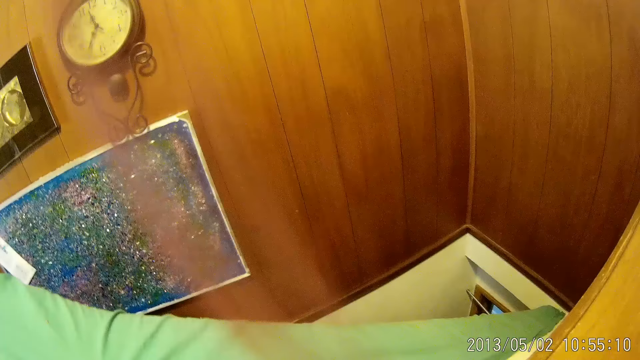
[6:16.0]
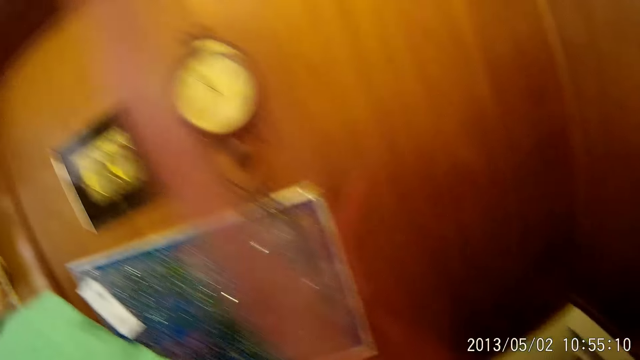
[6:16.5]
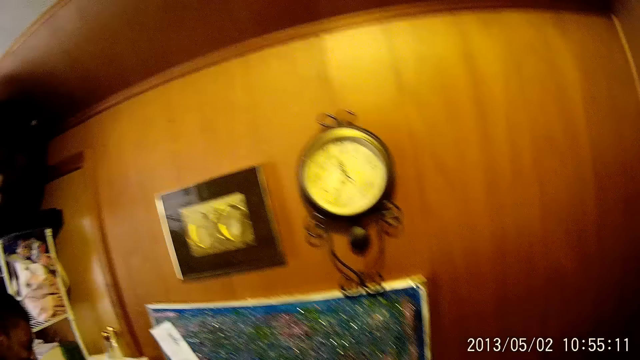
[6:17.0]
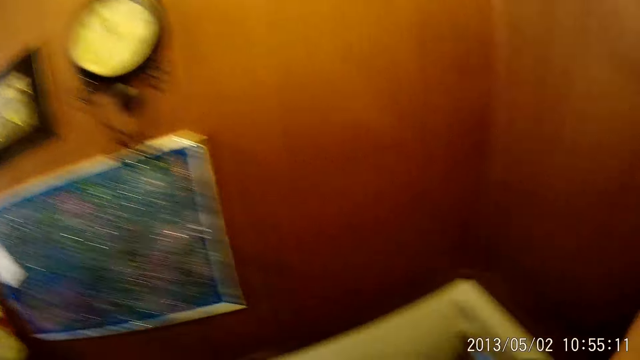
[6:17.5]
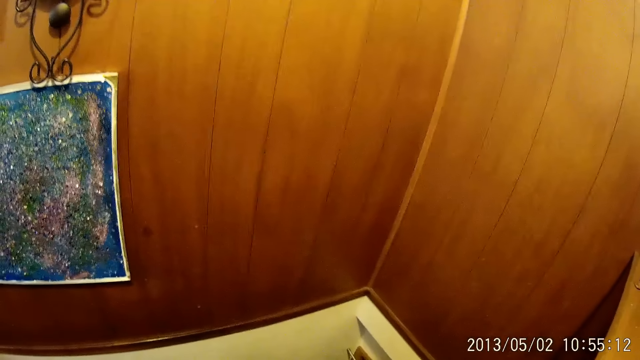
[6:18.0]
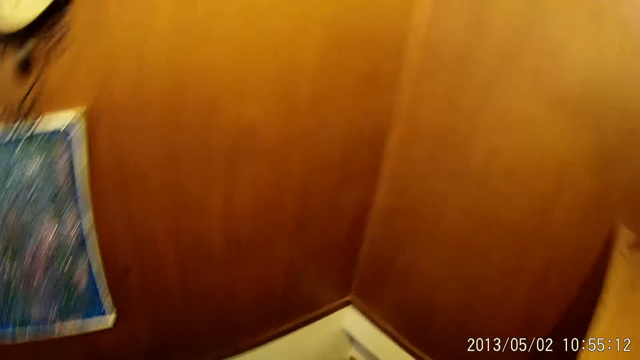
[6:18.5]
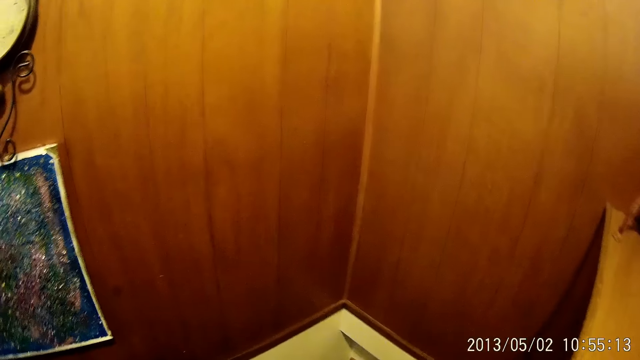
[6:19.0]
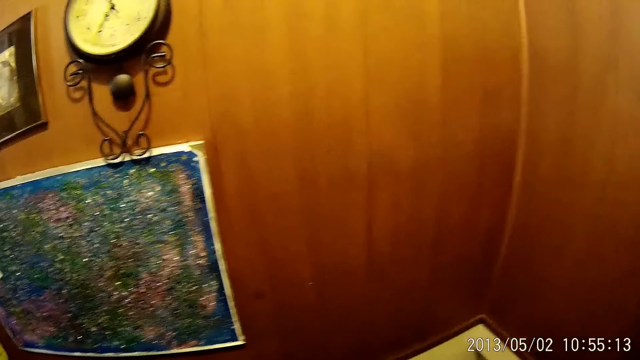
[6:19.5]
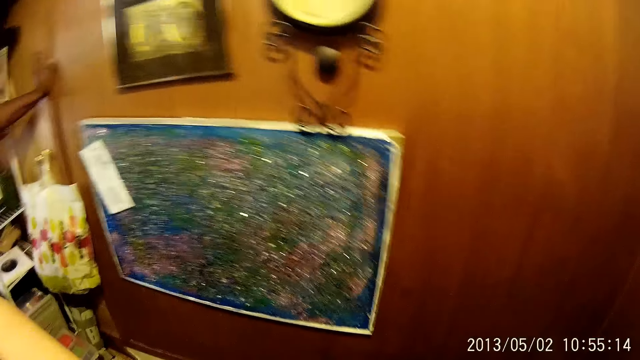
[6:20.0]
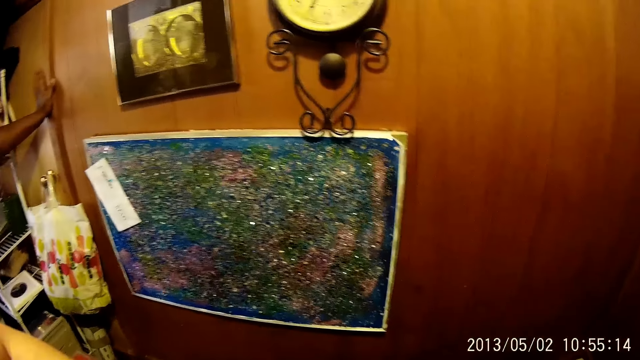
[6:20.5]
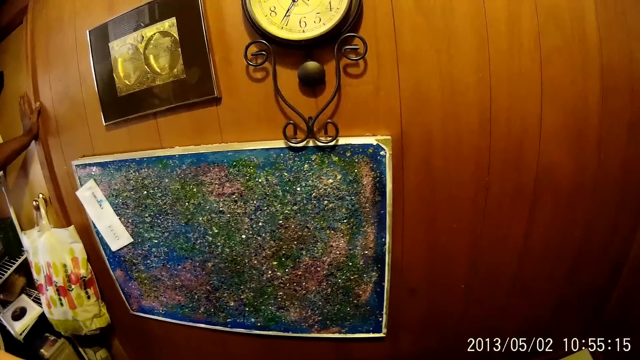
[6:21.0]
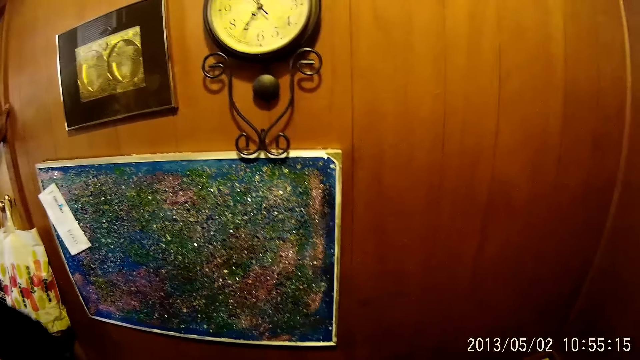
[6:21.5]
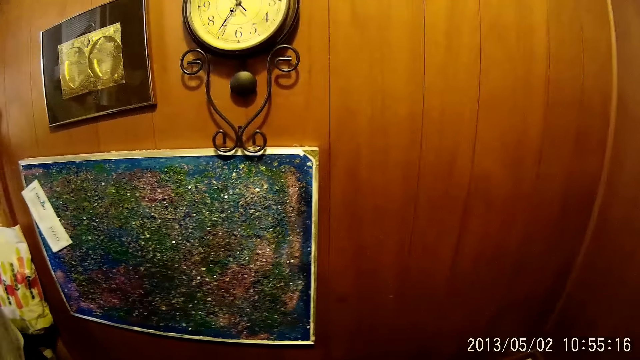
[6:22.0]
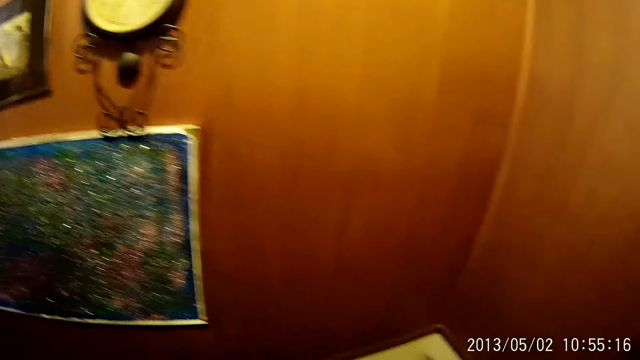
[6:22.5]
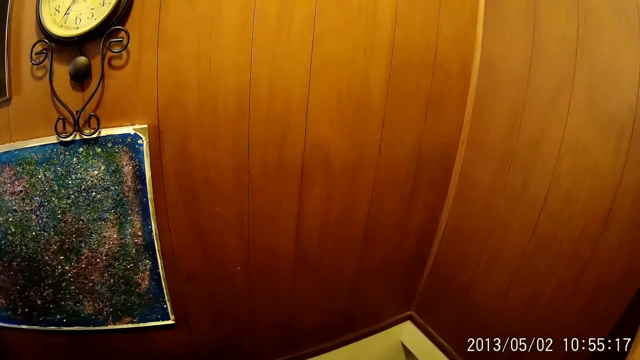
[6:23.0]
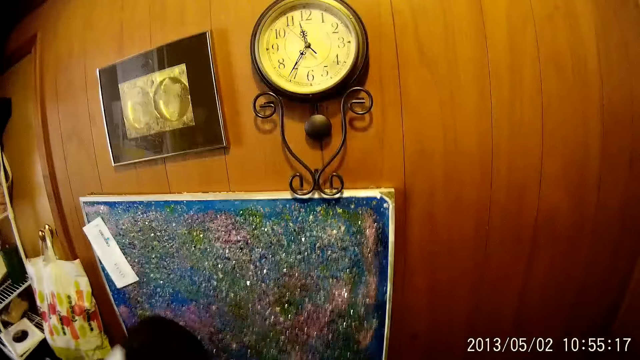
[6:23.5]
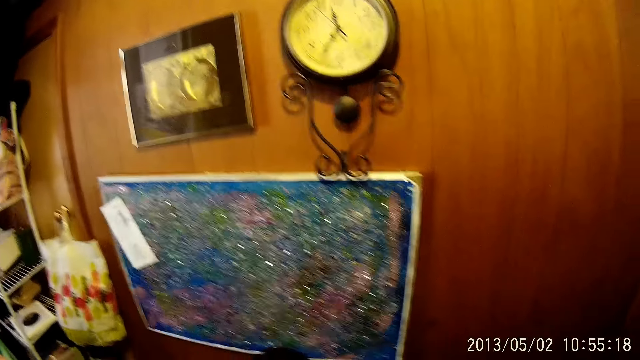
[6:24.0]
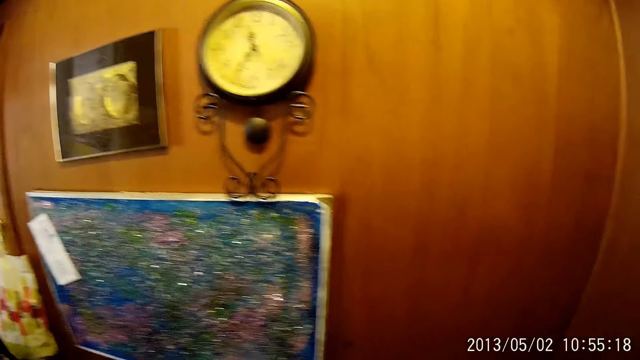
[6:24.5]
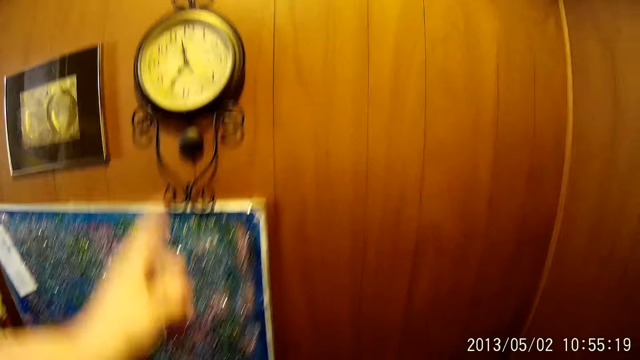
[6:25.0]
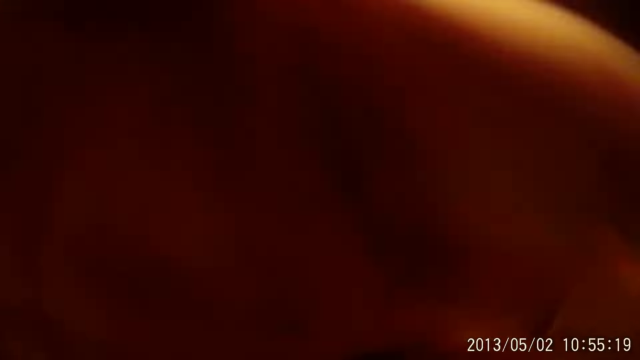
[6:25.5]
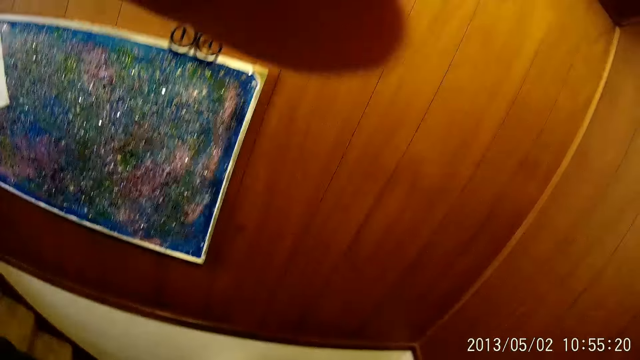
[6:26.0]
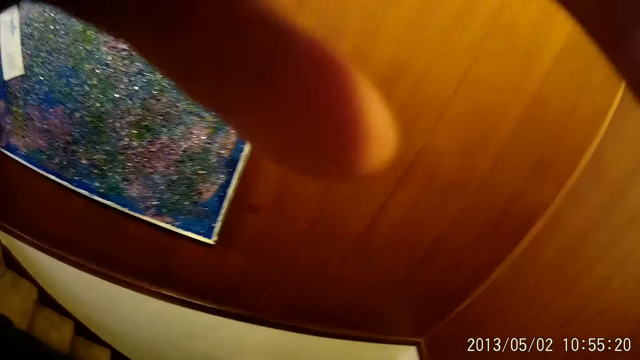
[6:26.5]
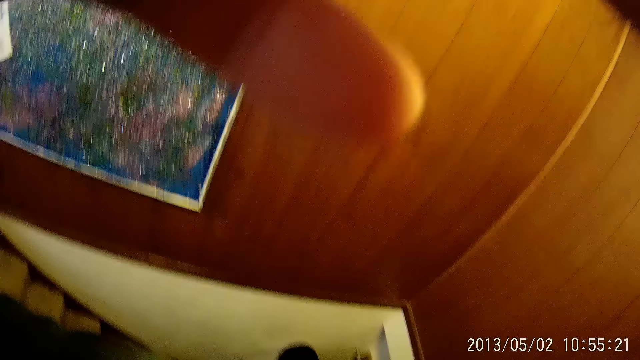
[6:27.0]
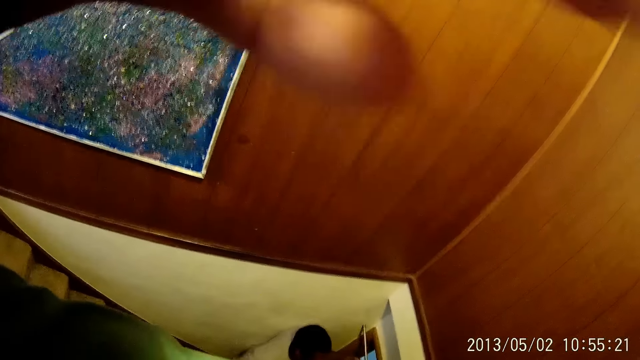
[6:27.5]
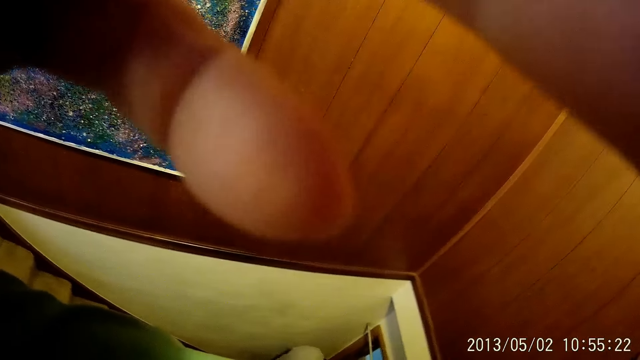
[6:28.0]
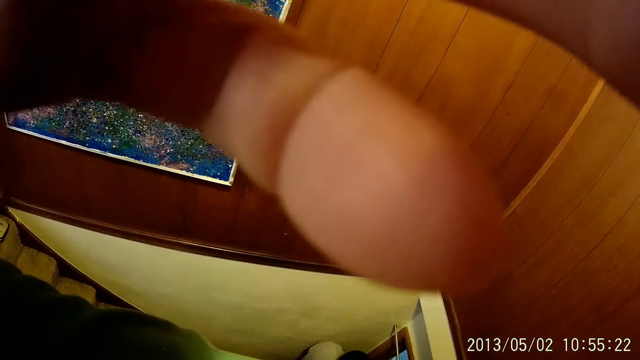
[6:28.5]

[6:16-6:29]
The camera wearer raises a hand.

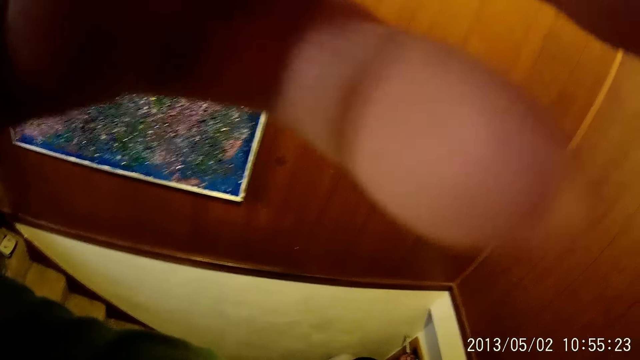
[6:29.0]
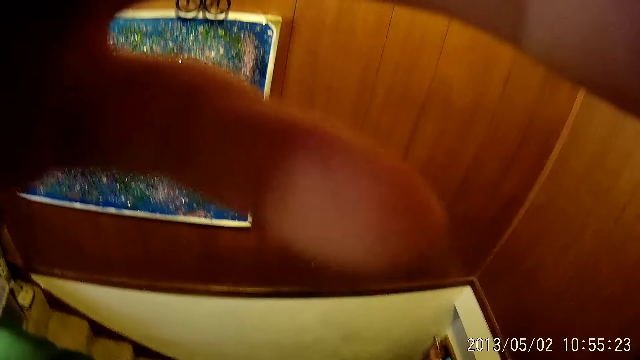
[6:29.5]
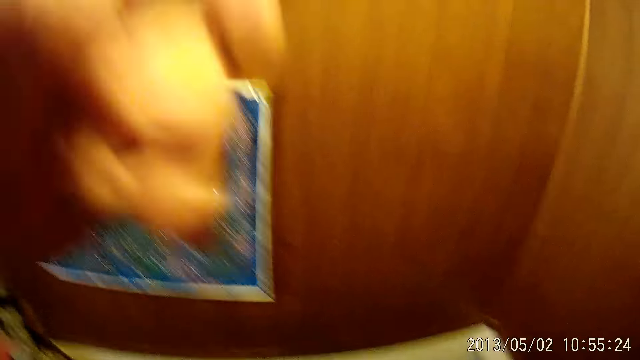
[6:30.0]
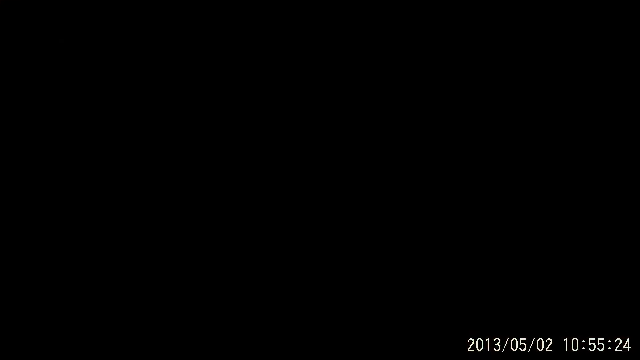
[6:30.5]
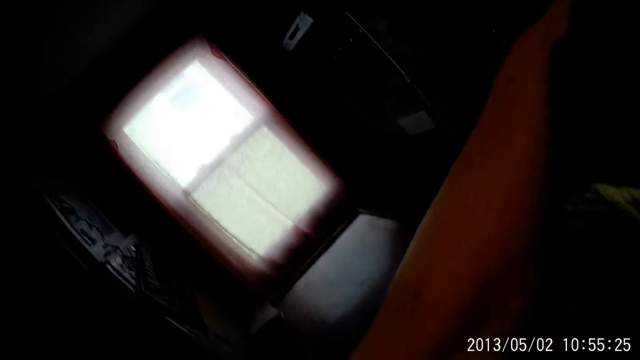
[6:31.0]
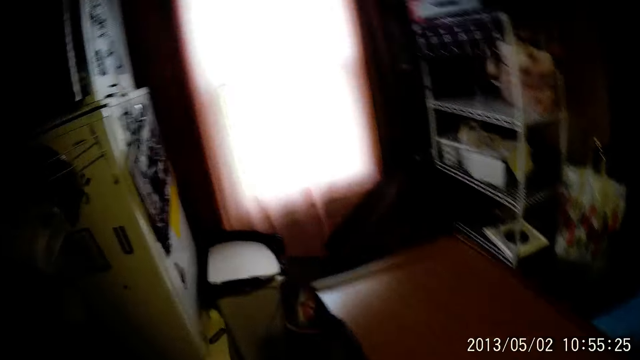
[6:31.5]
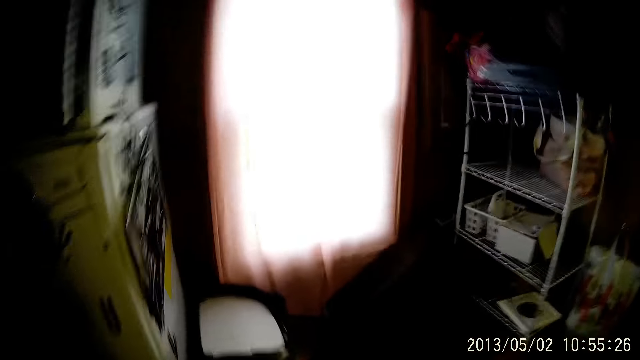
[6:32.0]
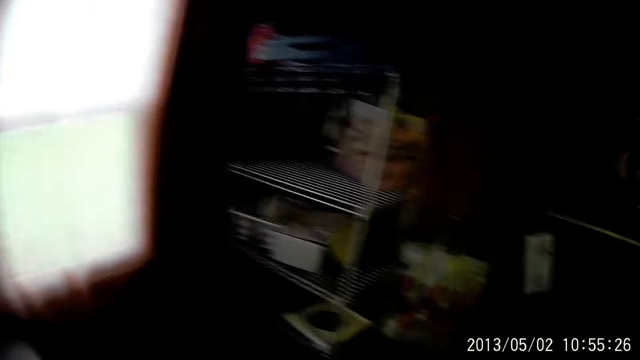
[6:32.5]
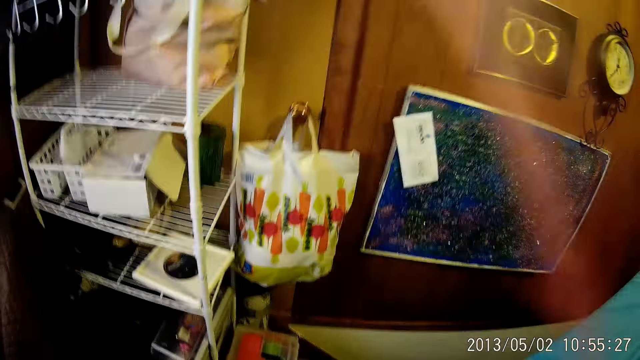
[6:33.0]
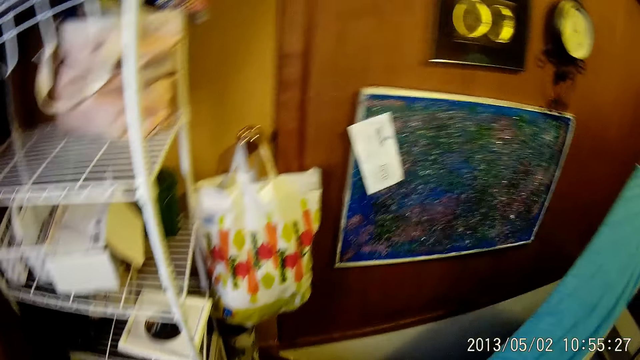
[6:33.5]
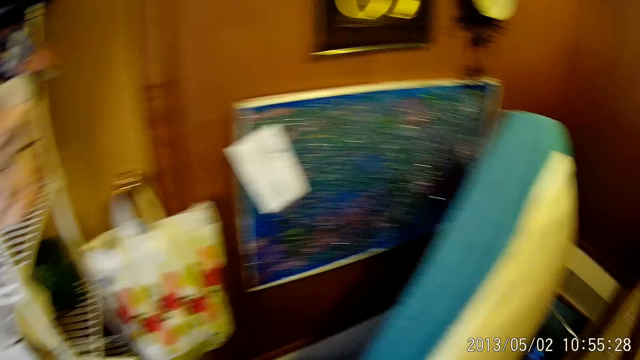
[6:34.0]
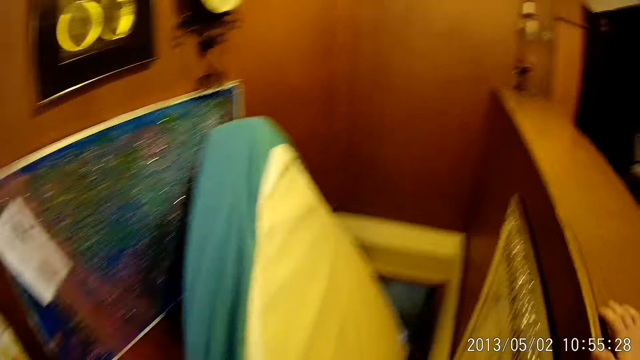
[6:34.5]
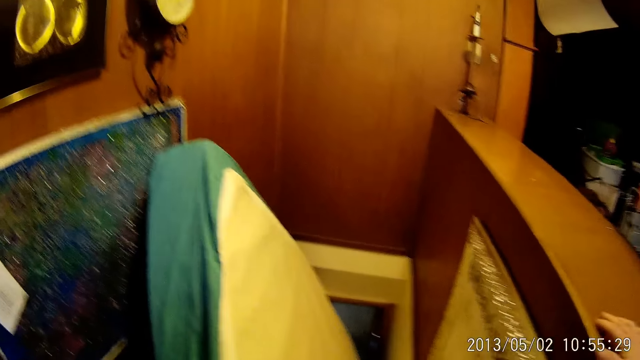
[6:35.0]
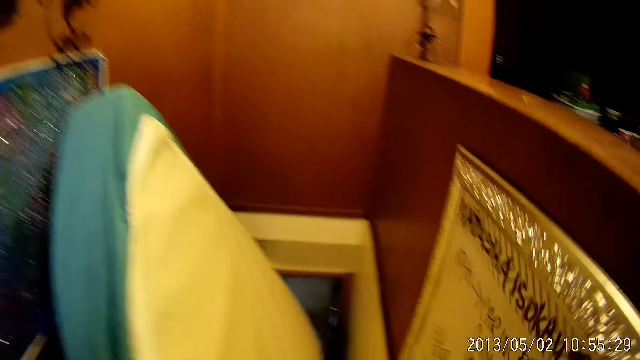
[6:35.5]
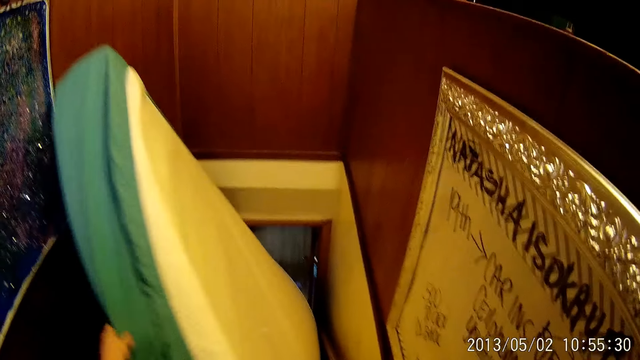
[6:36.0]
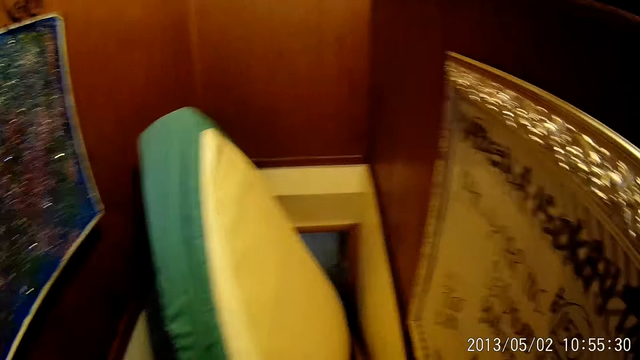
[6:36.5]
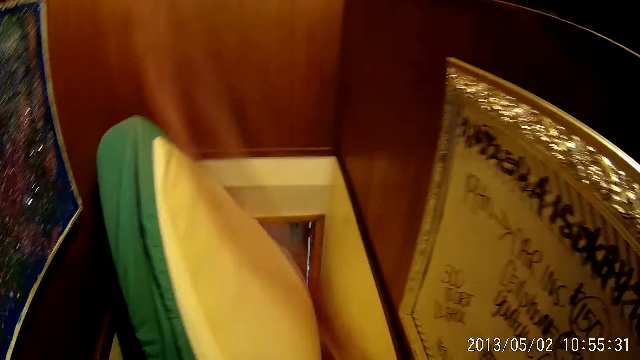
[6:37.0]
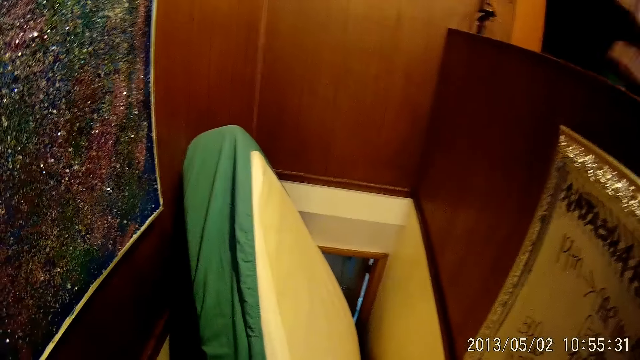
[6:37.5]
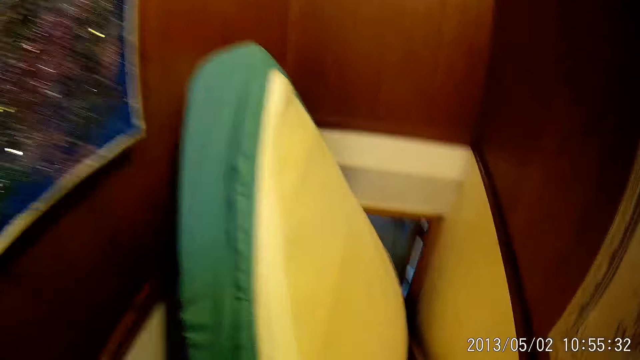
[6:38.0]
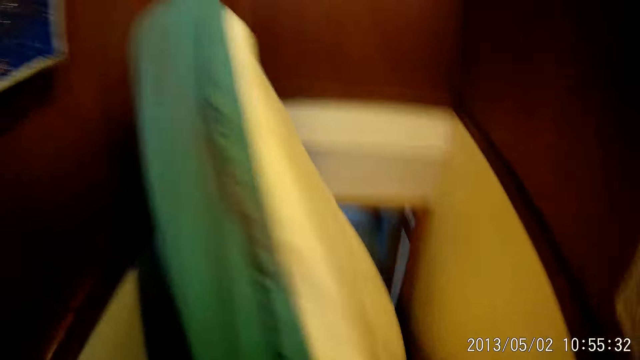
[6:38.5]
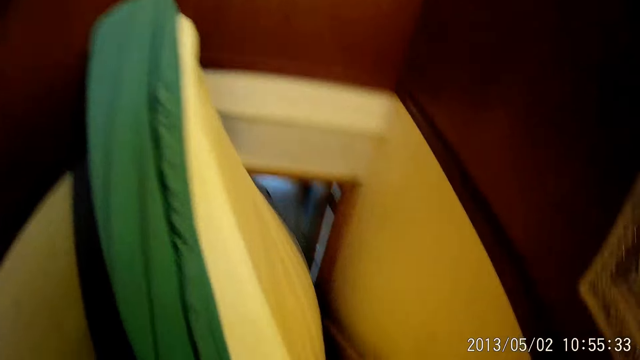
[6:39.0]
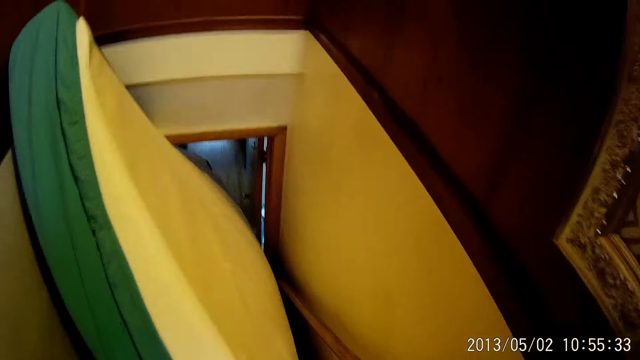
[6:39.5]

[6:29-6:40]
The camera wearer moves around. A man drags the mattress downstairs with both hands. The camera wearer touches the mattress.
